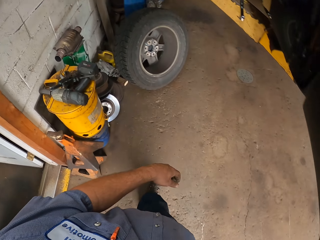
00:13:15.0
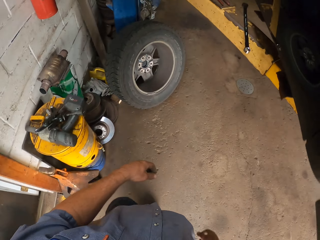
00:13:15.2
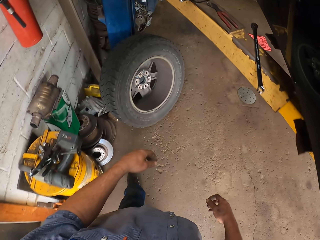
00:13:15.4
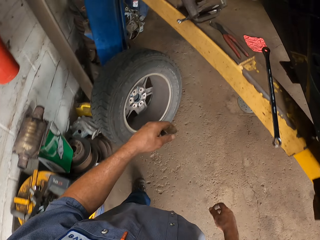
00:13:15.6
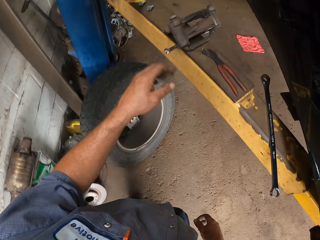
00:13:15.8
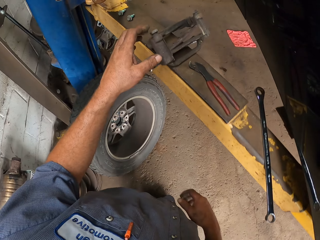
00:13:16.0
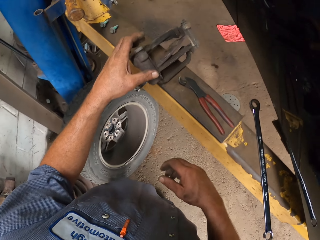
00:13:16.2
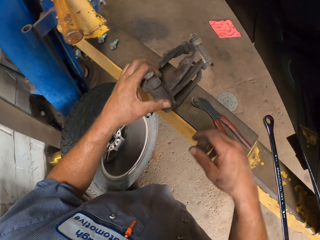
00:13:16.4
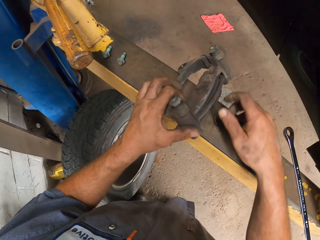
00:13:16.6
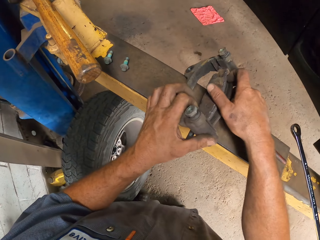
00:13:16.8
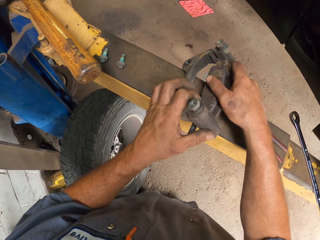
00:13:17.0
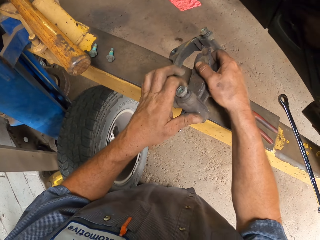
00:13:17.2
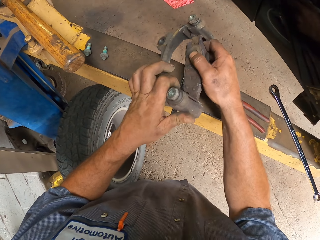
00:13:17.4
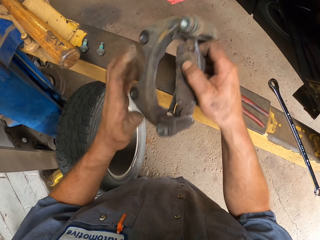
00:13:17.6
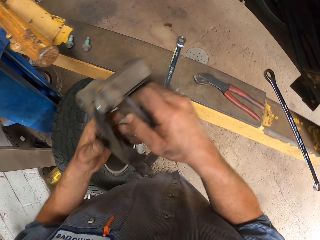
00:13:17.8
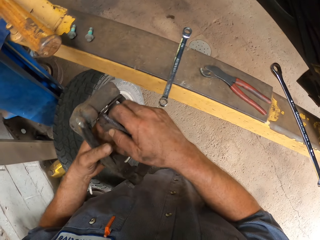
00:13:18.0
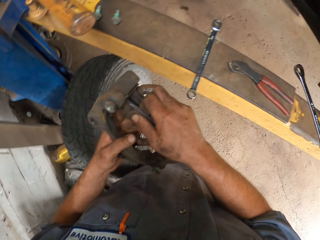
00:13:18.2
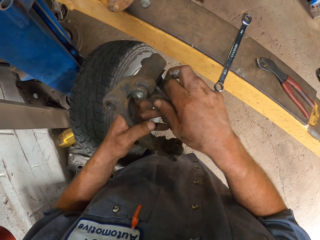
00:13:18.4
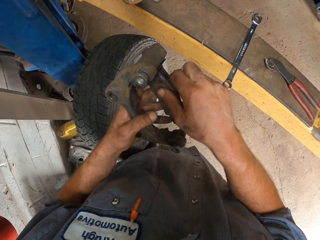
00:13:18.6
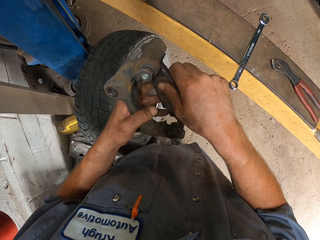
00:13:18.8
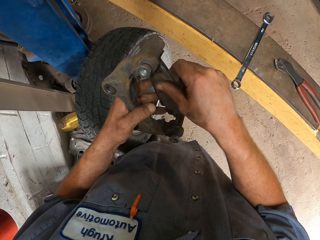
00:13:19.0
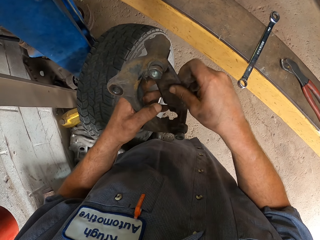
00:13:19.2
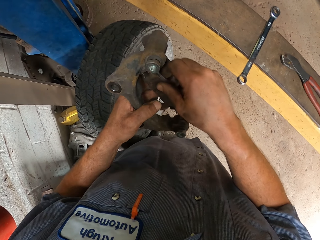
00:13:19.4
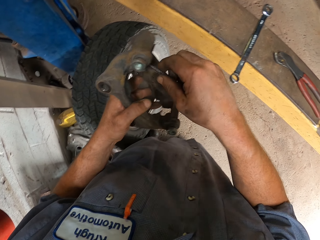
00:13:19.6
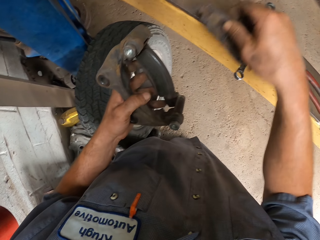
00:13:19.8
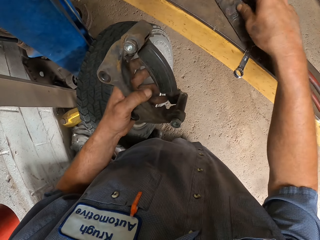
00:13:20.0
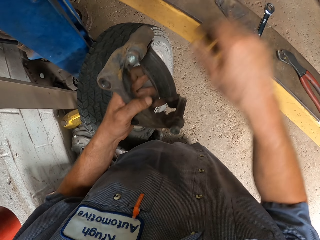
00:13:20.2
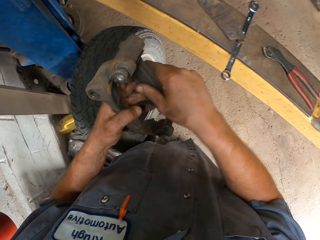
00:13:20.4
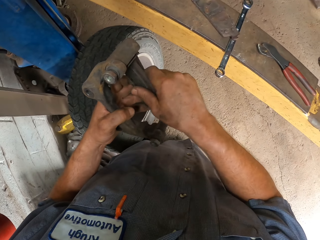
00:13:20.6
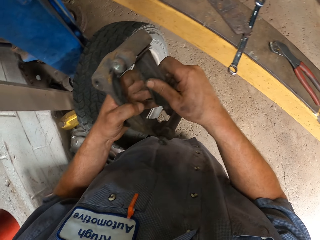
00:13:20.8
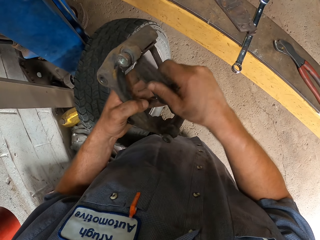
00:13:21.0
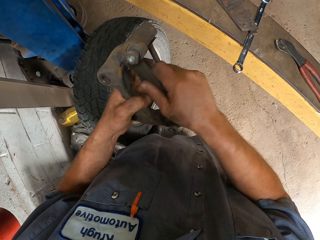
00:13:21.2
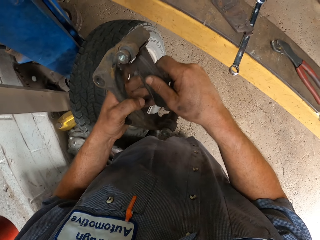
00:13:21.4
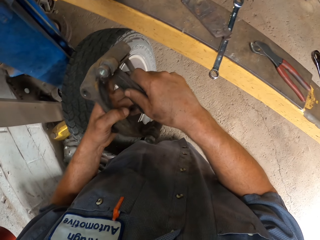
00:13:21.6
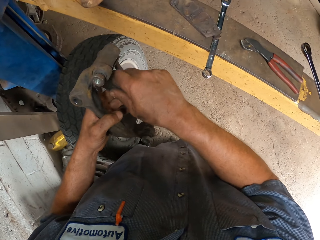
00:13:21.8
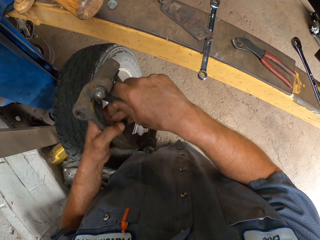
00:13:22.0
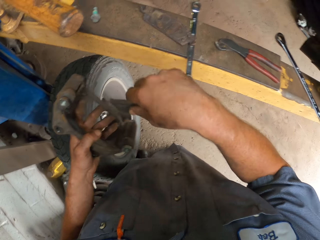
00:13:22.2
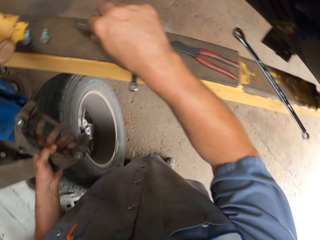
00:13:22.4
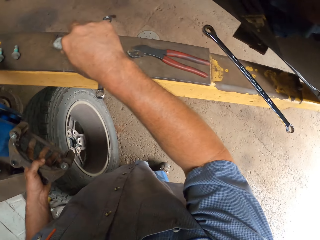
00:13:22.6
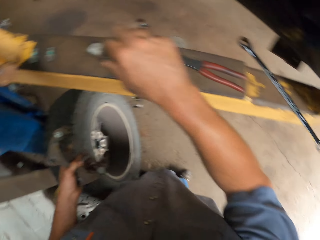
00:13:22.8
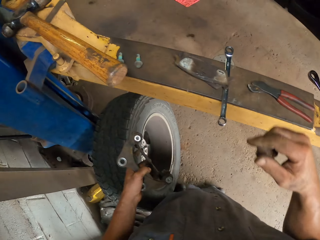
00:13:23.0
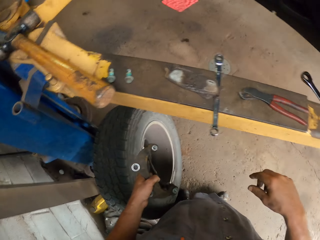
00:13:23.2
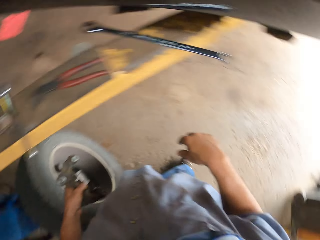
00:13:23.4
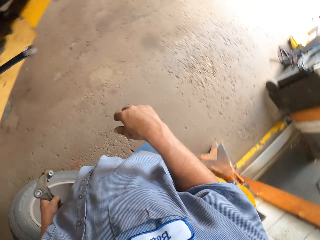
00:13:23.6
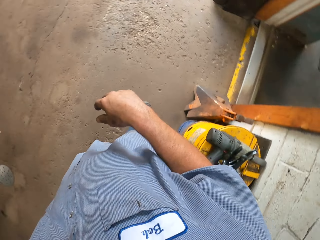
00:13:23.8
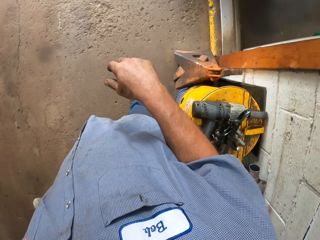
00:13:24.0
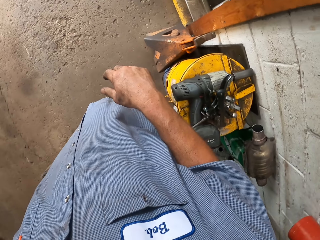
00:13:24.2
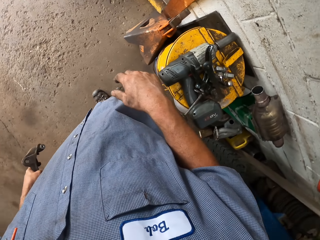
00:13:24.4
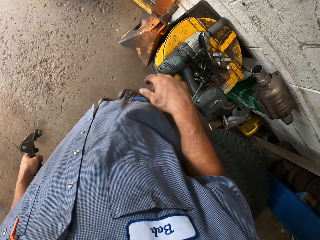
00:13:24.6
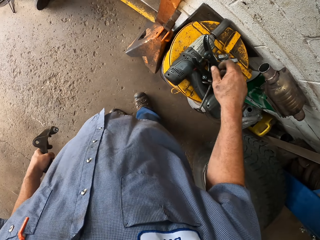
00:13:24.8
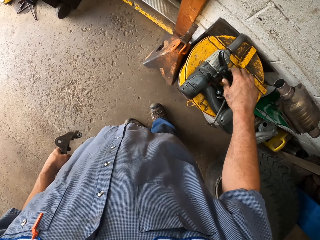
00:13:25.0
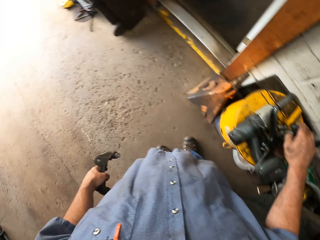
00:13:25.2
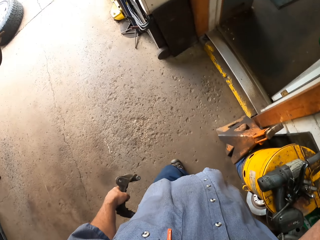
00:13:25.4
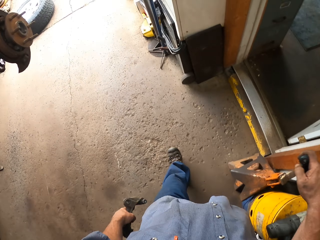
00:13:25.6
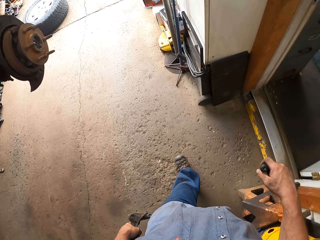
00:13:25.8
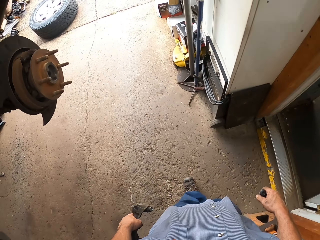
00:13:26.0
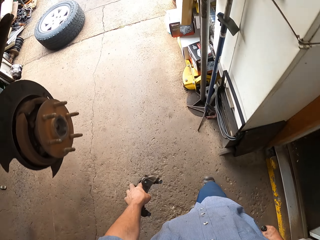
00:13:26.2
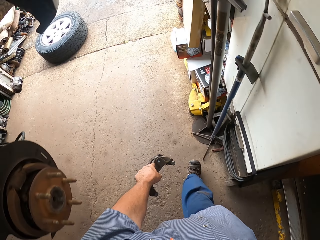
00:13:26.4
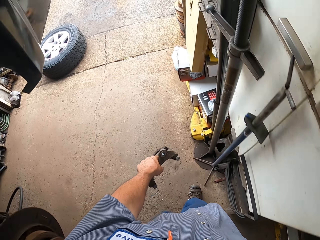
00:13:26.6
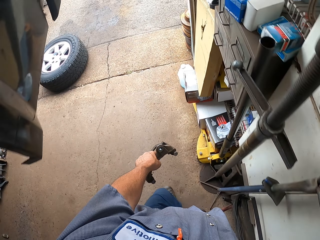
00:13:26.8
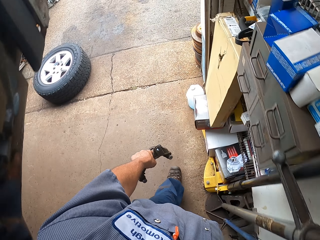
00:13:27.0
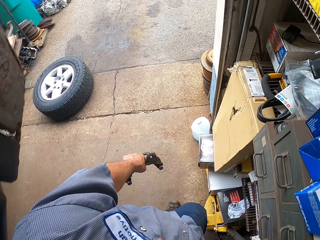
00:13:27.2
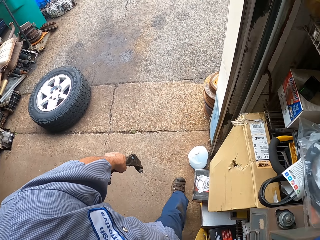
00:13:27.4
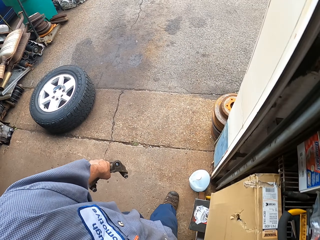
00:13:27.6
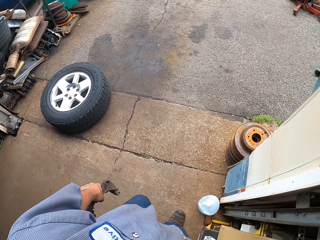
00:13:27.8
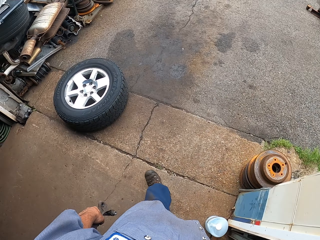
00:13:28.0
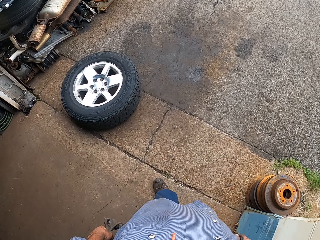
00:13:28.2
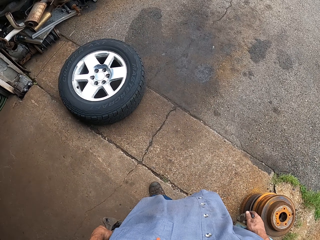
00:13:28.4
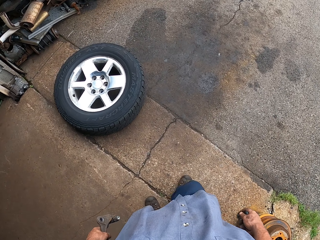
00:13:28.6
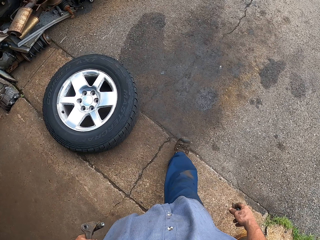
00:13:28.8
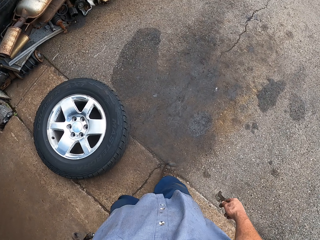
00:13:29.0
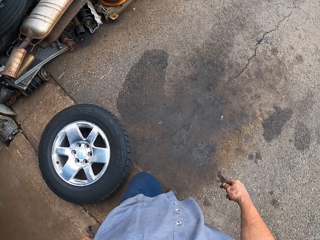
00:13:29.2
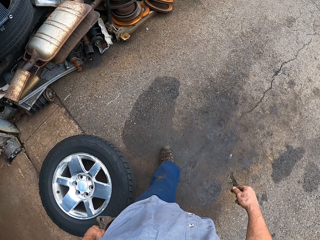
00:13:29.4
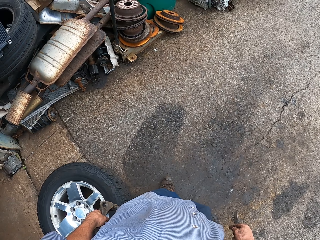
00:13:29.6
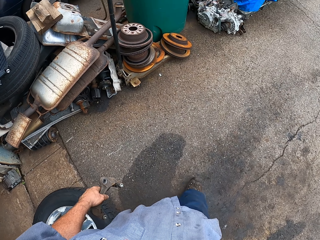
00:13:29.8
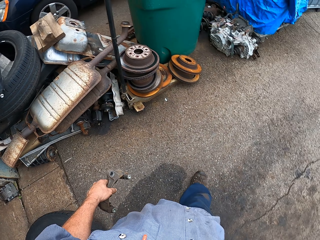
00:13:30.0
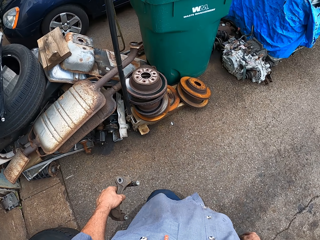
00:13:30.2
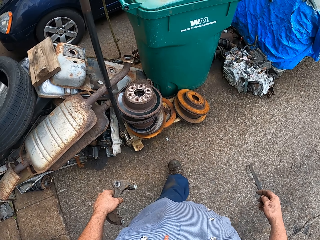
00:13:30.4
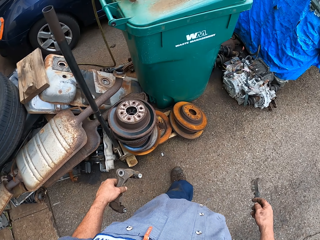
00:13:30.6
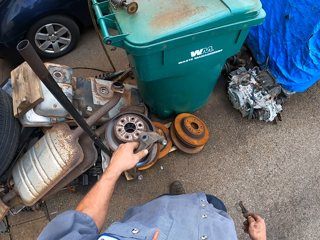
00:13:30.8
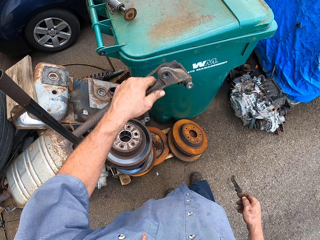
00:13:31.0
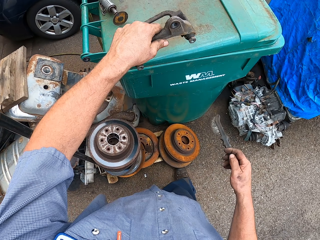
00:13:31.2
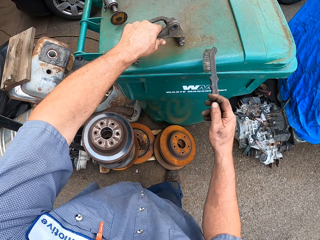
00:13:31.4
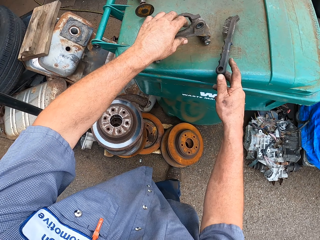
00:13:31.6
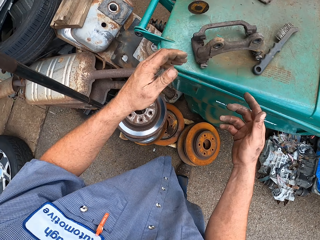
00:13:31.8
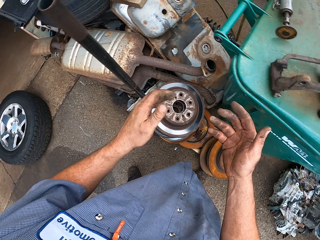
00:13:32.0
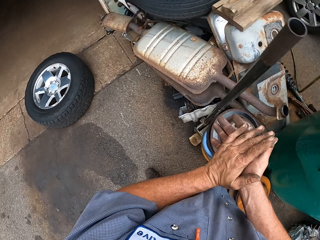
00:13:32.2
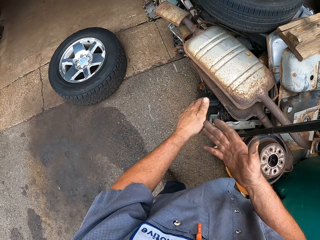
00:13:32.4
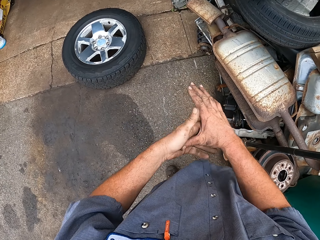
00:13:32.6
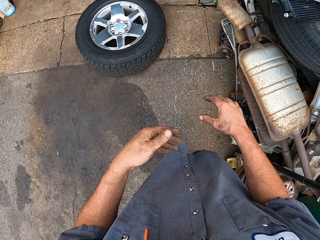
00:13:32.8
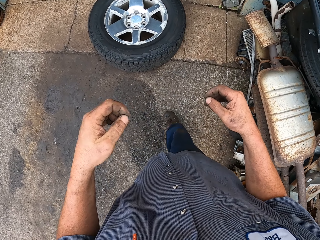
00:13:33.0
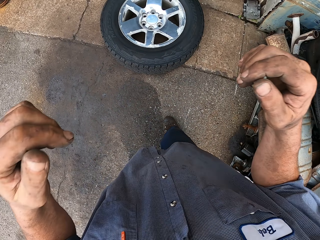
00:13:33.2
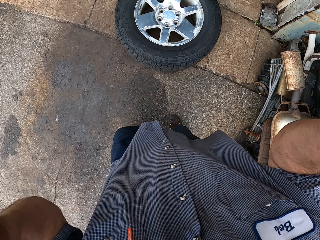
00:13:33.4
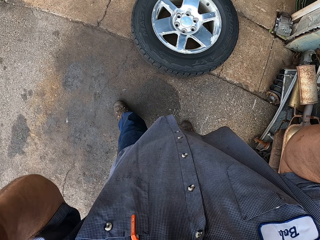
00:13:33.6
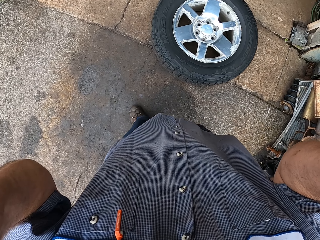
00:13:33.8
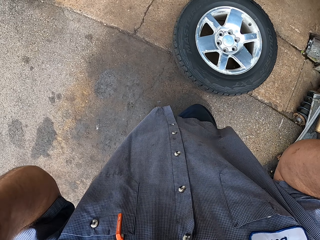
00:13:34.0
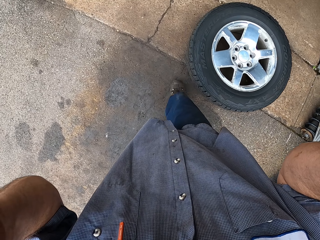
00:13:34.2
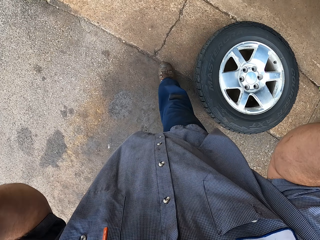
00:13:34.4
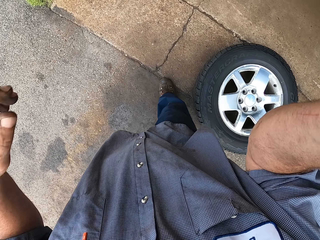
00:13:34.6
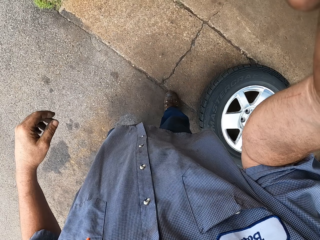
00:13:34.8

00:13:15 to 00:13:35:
The camera wearer picks a brake caliper. They hold something. They lift something. They touch something. They place something on the car lifter. They pull something. They place something on the car lifter. They walk around. They look around. They pick a steel wire brush. They walk around. They lift something. They put the brake caliper on the dust bin. They put the steel wire brush on the dust bin. They rub both hands together. They lift both hands. They walk around.
